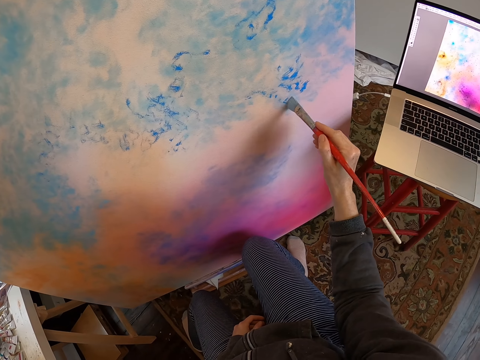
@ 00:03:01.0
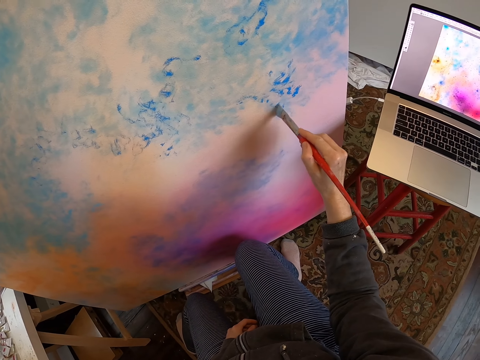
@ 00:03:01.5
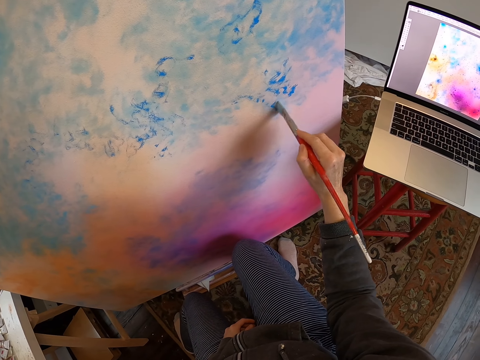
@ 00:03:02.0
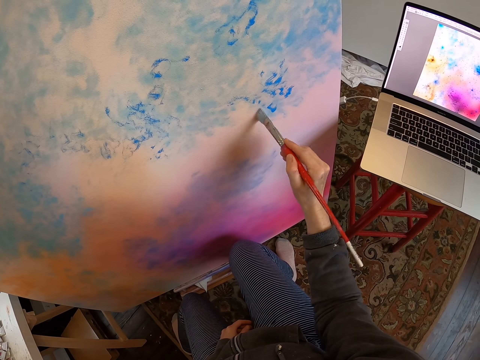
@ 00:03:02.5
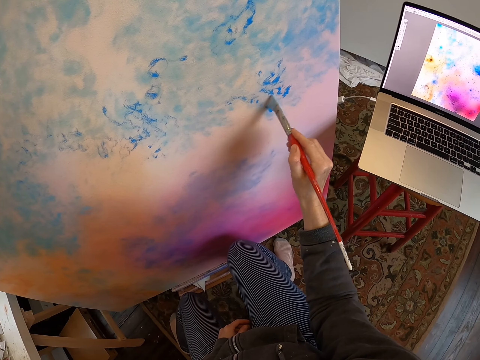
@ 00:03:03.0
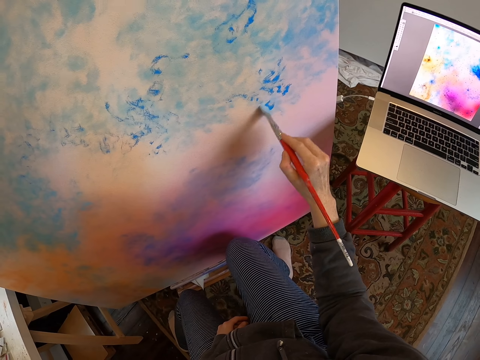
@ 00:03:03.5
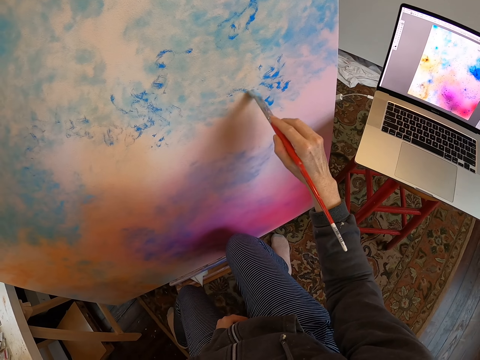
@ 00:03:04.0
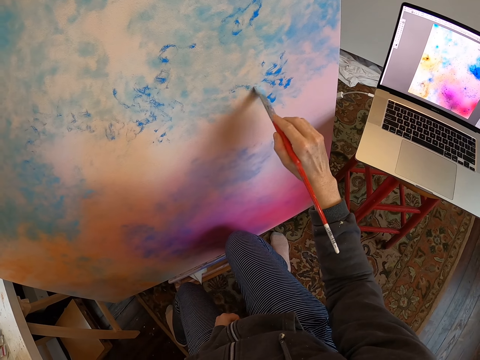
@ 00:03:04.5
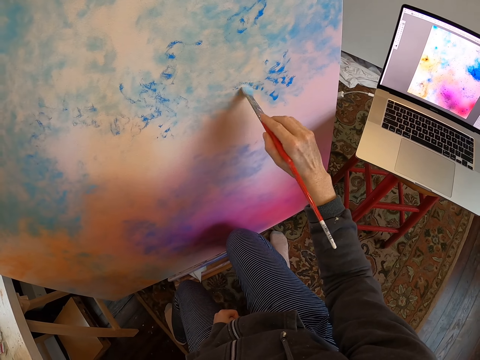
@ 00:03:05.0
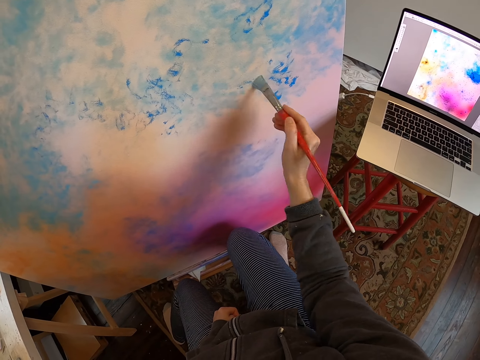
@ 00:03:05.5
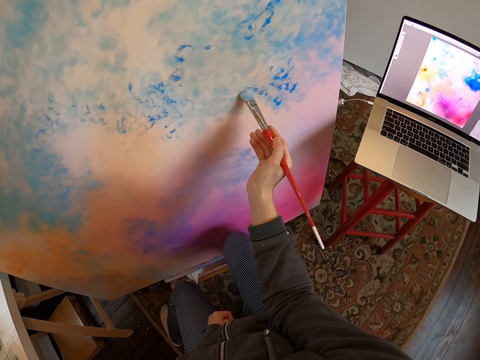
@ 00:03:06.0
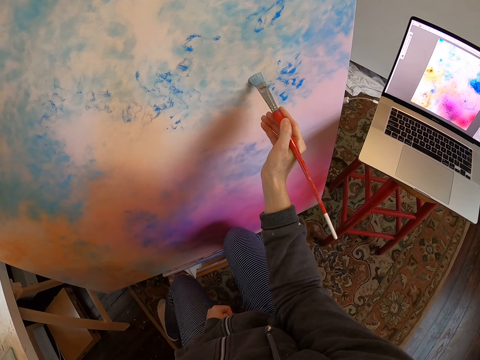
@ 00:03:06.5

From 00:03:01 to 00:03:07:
The camera wearer brushes the paint on the portrait.

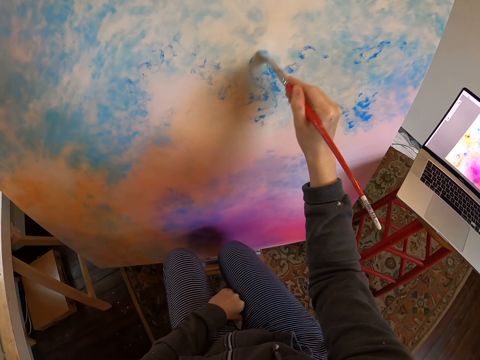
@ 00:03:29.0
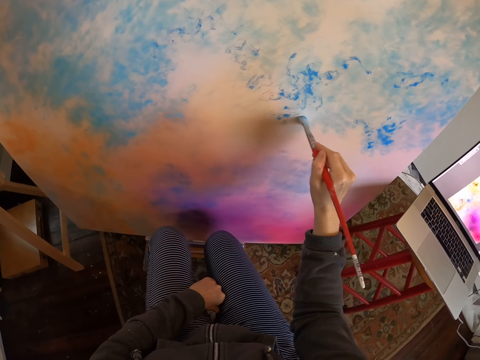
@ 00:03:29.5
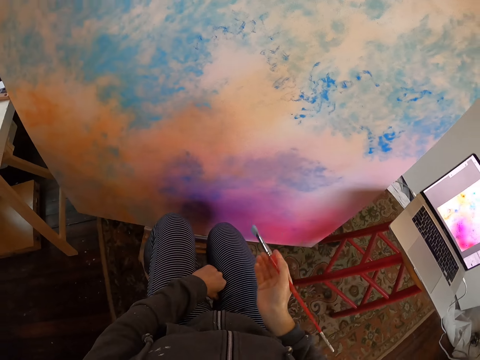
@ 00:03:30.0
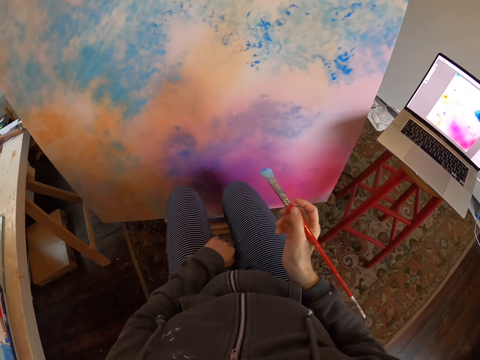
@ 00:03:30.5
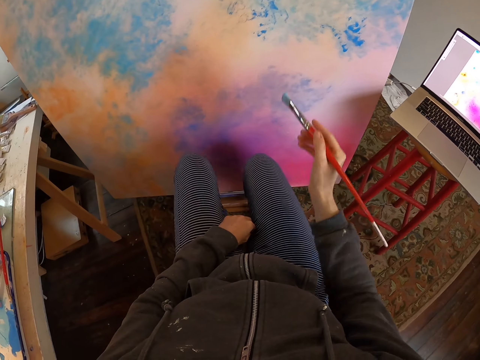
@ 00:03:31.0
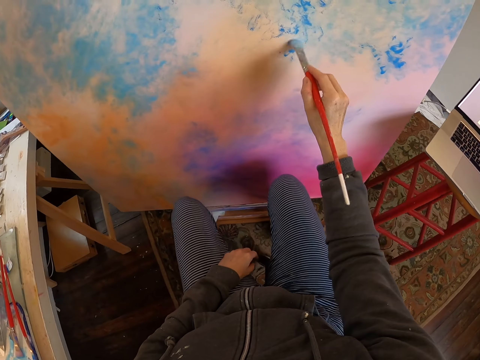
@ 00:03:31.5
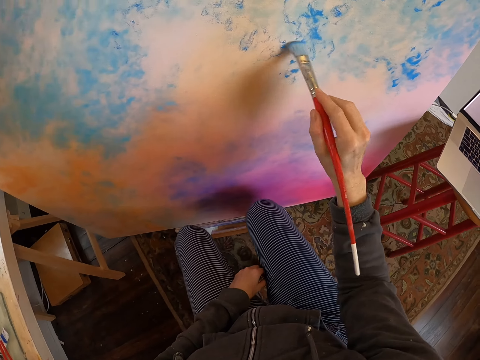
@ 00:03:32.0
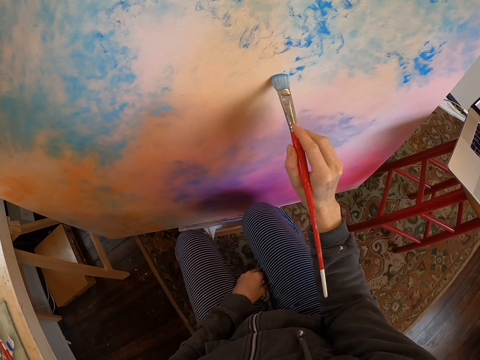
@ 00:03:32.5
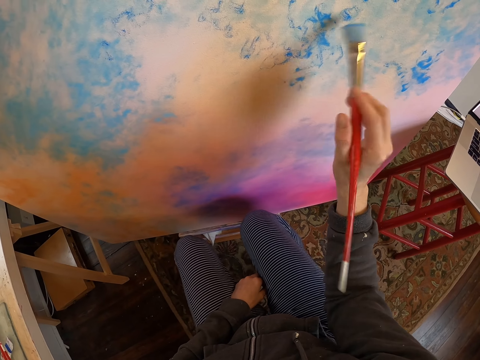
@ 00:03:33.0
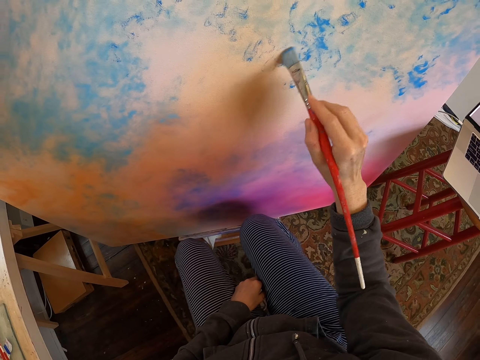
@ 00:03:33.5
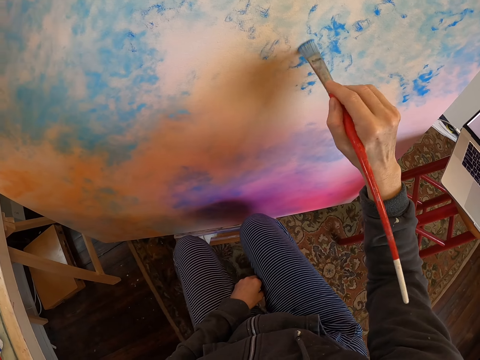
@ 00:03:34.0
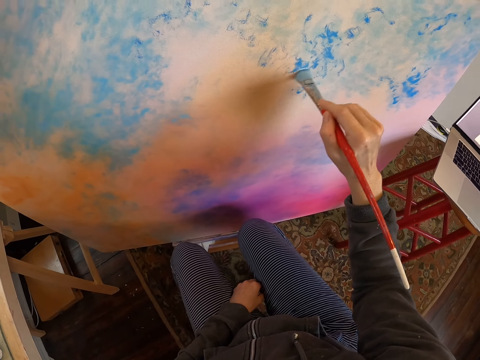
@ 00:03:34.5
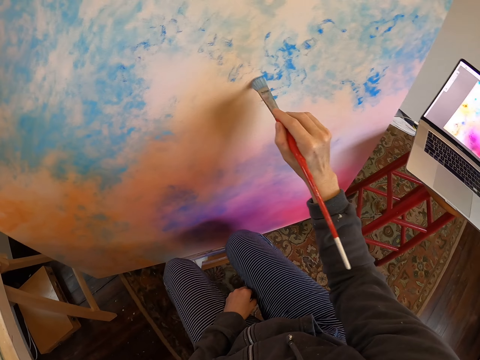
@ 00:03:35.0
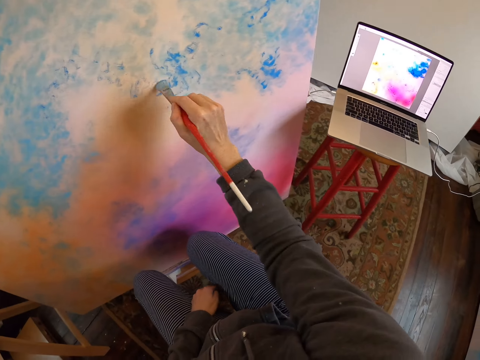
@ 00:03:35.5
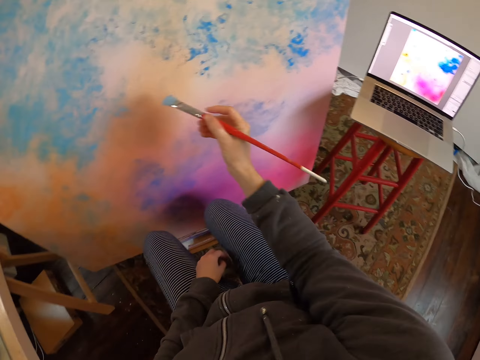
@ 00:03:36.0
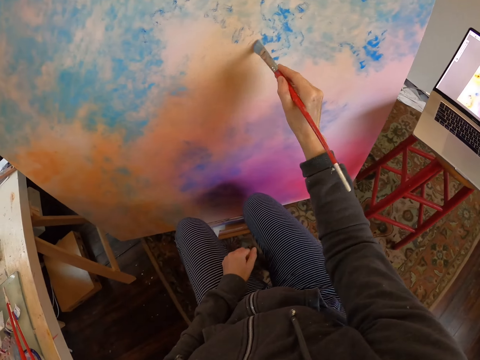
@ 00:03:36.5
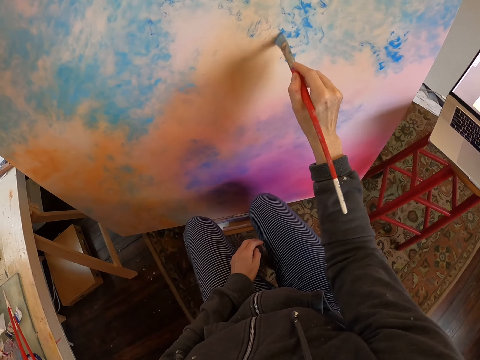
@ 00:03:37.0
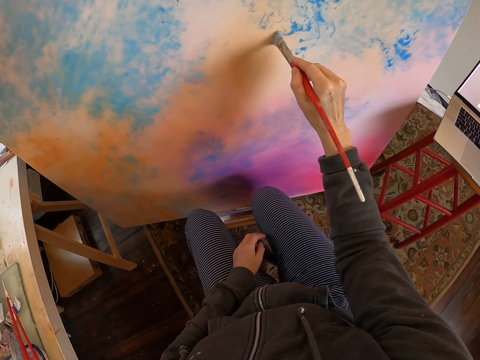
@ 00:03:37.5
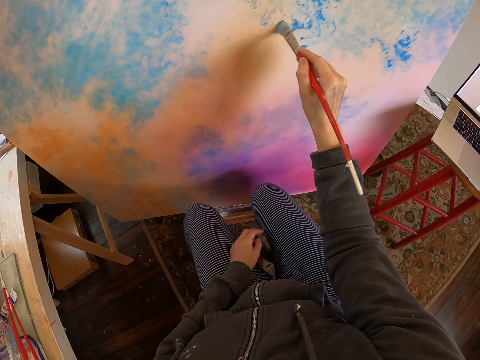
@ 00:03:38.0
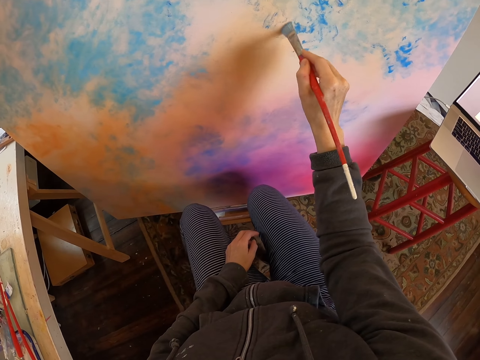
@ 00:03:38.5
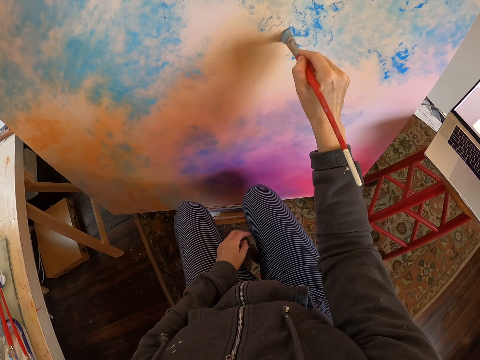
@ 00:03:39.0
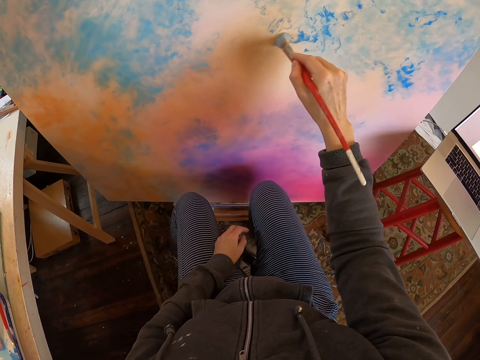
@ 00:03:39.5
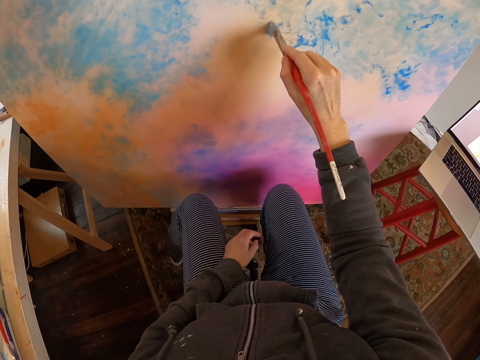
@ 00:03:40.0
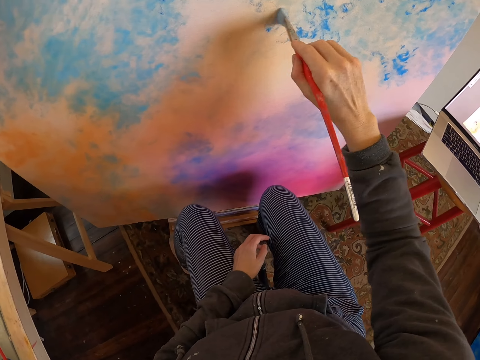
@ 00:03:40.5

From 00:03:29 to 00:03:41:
The camera wearer looks at the portrait. They brush the paint on the portrait.

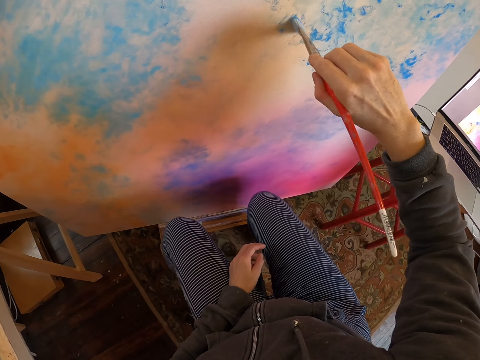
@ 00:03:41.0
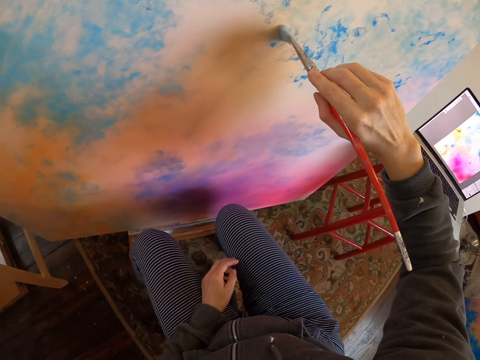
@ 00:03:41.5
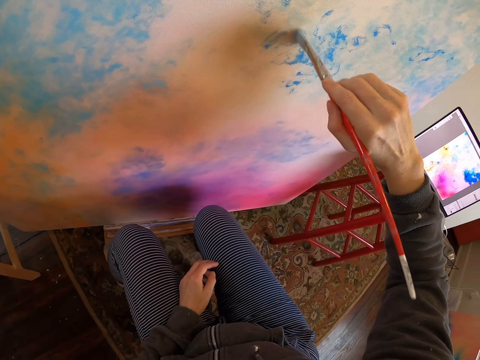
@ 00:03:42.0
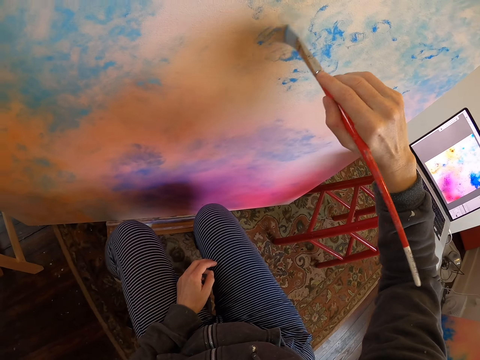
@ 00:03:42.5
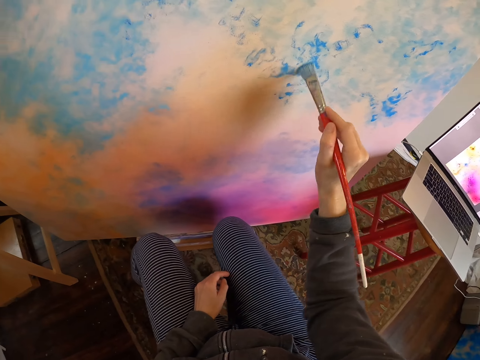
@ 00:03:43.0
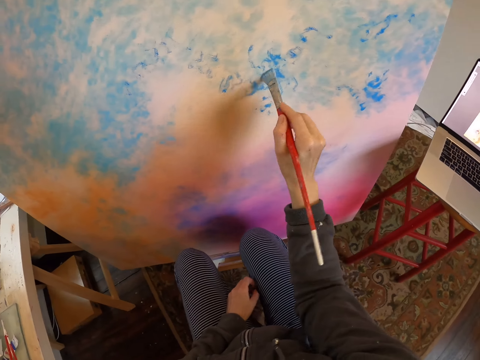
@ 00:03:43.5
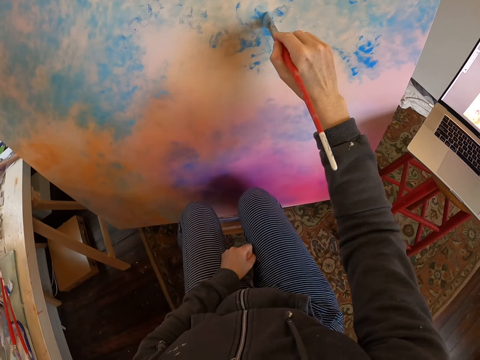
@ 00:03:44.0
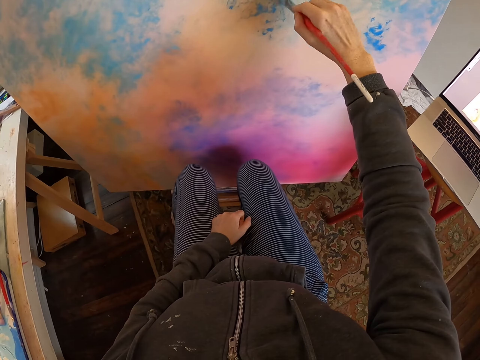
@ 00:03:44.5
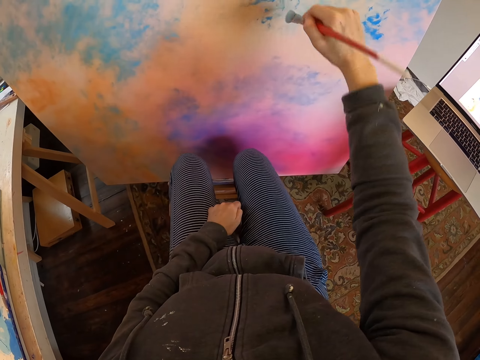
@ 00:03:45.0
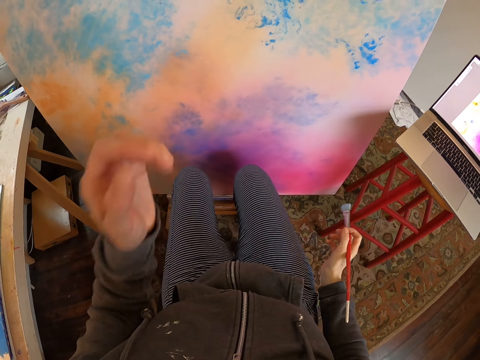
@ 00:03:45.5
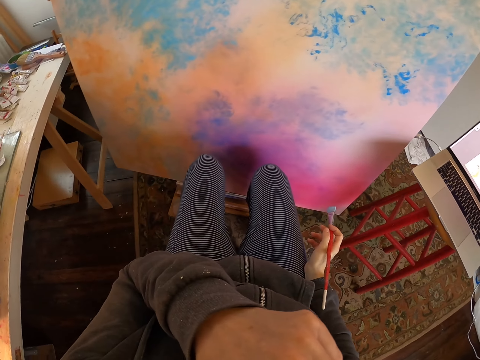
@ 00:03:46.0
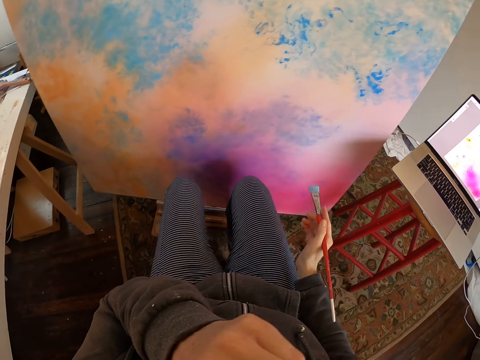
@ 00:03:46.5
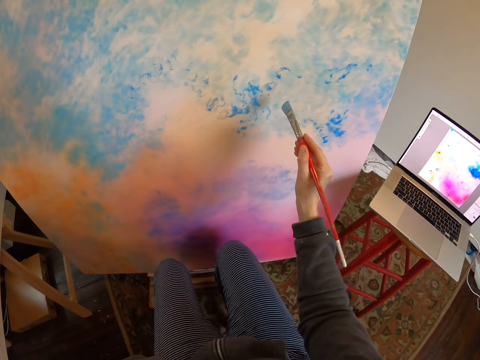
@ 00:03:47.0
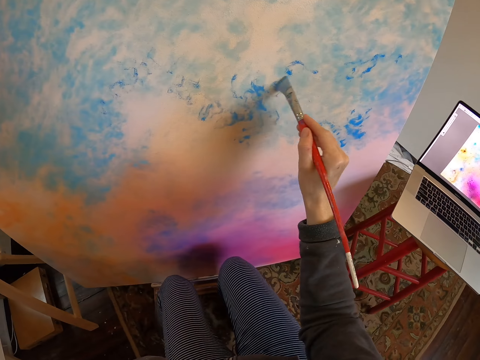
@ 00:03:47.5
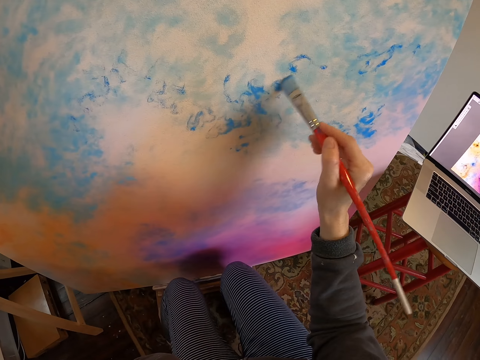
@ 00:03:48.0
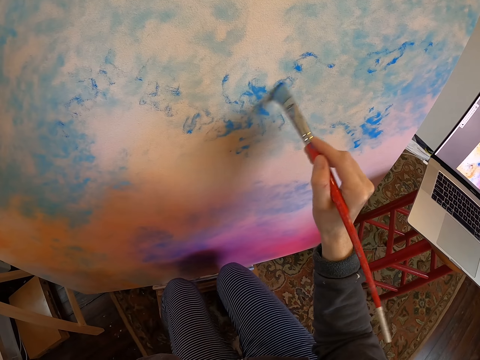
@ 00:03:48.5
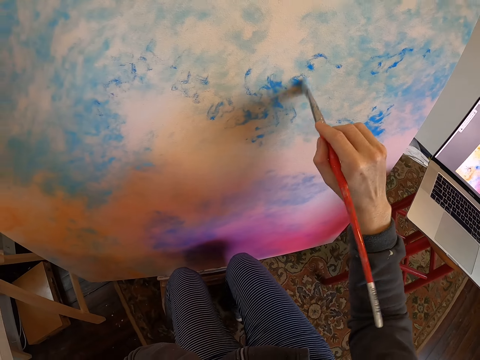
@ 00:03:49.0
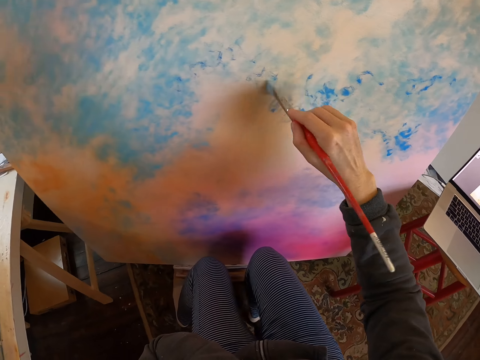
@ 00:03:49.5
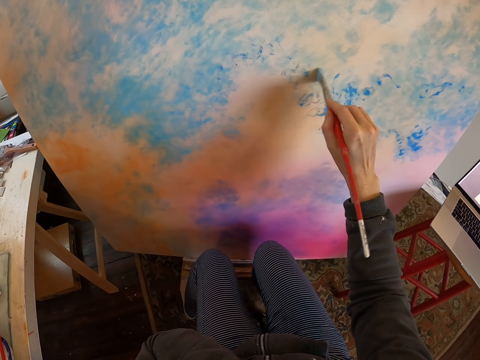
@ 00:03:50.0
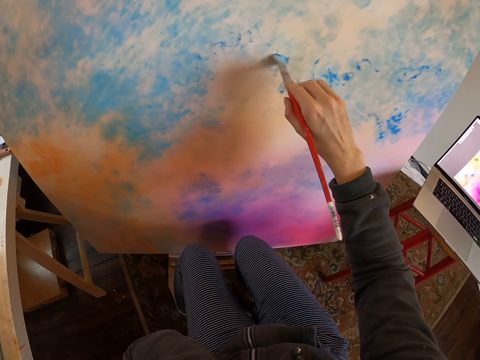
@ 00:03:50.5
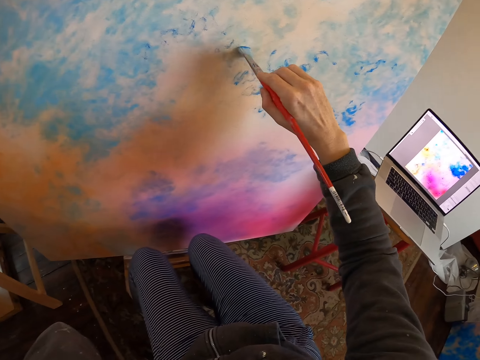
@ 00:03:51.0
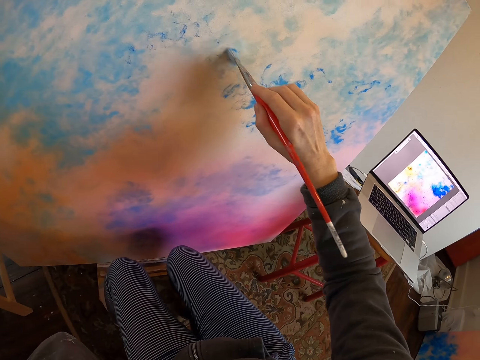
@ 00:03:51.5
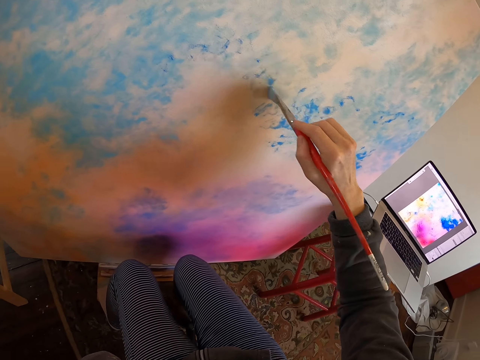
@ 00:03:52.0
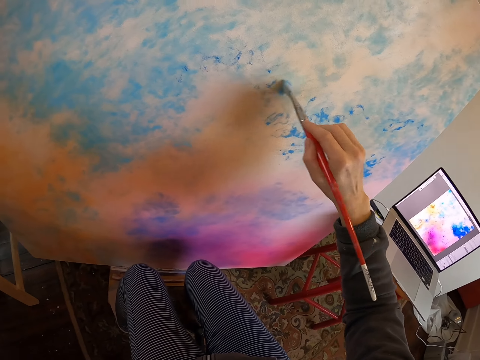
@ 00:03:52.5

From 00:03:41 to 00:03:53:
The camera wearer lifts the left hand. They touch the face. They brush the paint on the portrait.
